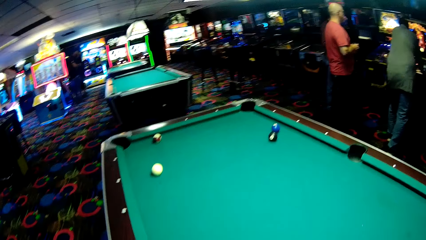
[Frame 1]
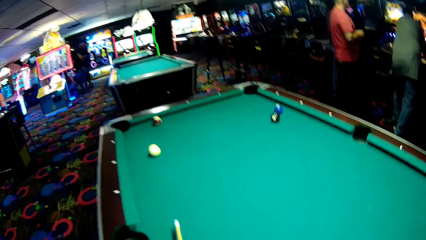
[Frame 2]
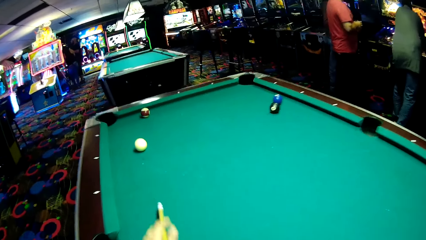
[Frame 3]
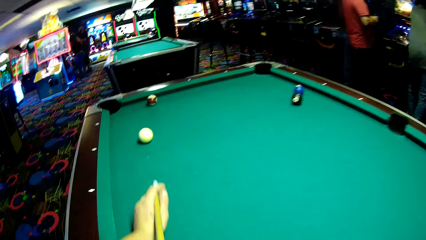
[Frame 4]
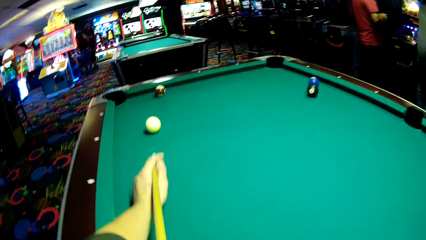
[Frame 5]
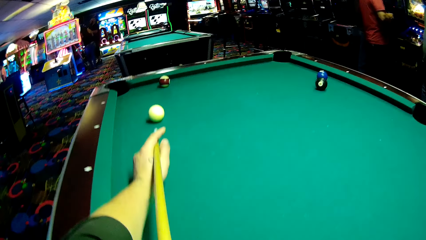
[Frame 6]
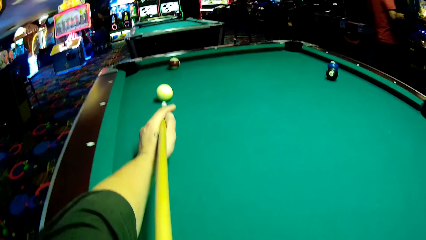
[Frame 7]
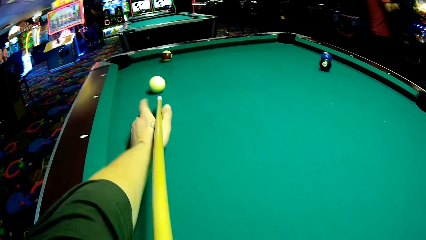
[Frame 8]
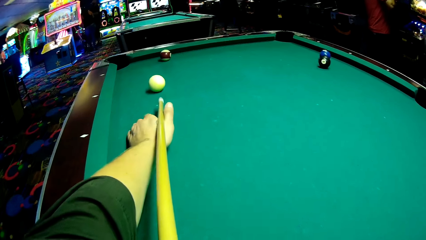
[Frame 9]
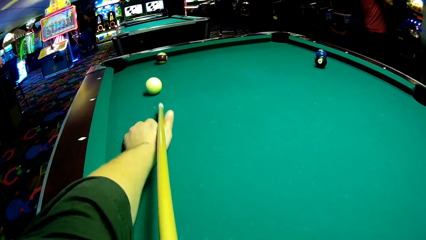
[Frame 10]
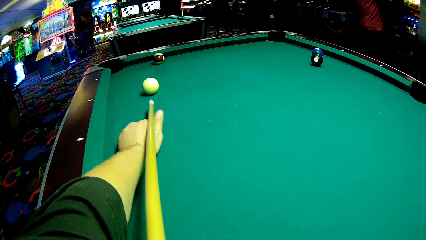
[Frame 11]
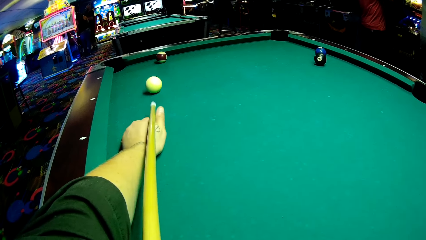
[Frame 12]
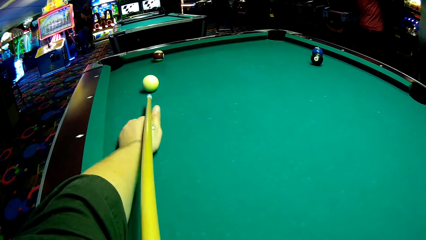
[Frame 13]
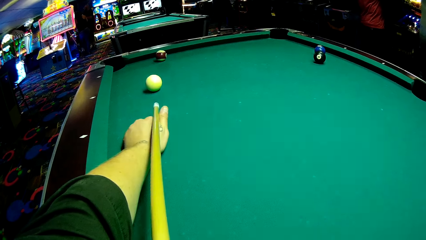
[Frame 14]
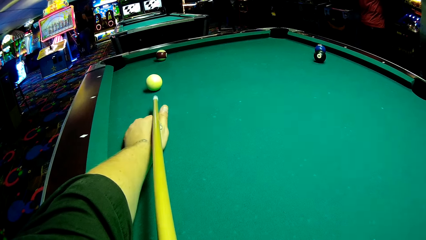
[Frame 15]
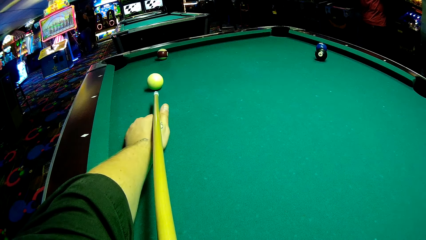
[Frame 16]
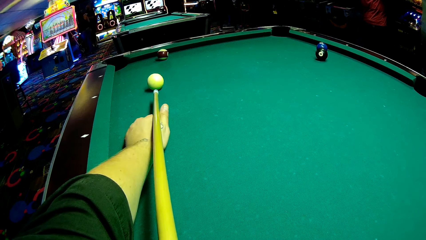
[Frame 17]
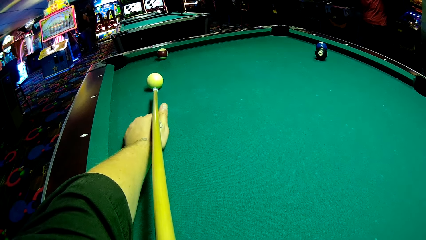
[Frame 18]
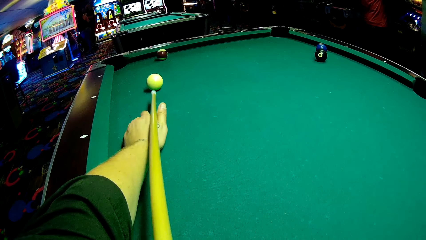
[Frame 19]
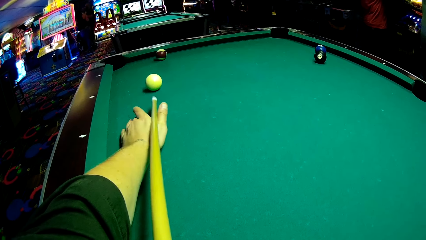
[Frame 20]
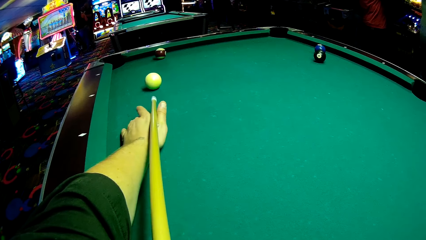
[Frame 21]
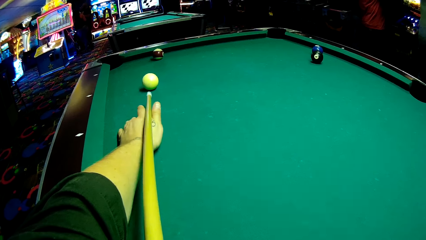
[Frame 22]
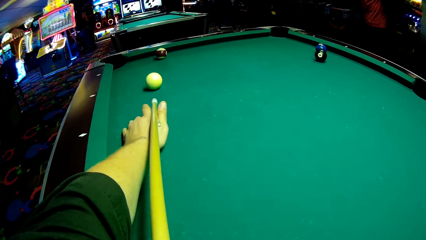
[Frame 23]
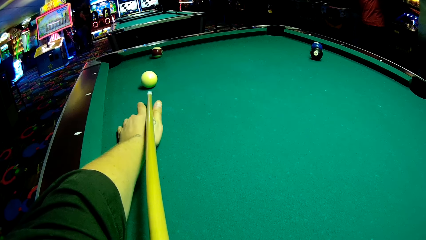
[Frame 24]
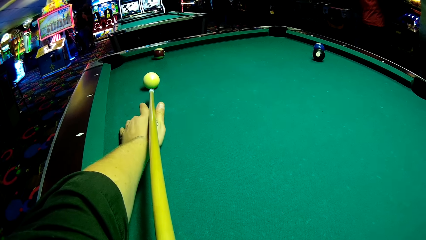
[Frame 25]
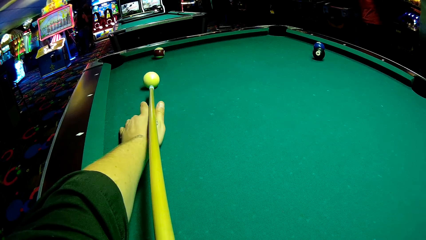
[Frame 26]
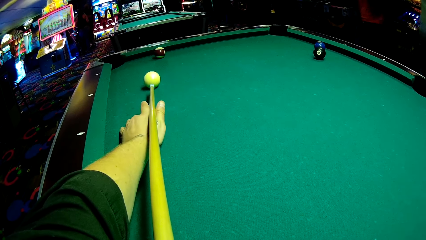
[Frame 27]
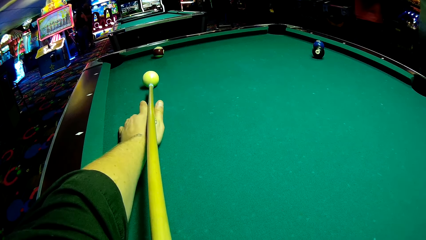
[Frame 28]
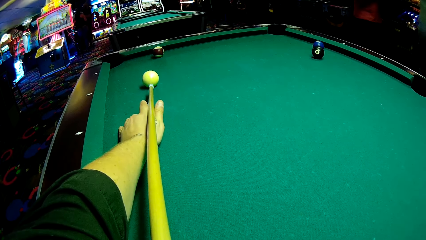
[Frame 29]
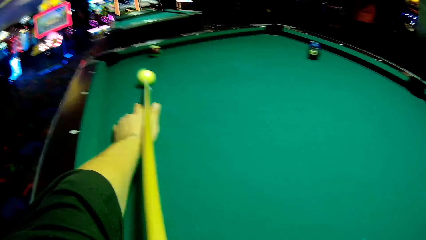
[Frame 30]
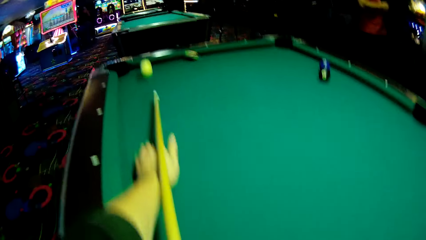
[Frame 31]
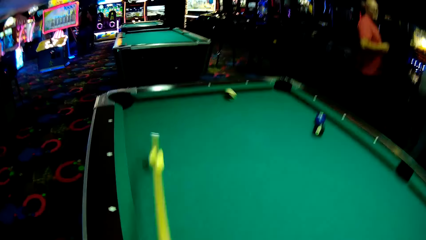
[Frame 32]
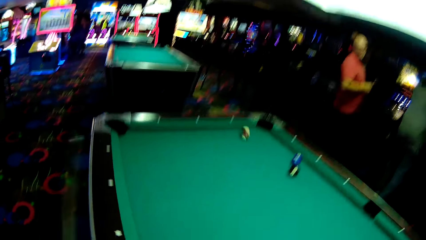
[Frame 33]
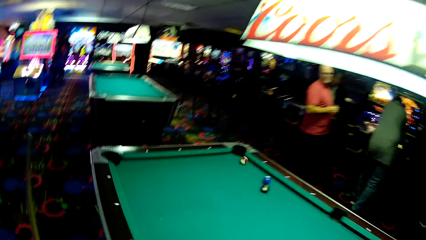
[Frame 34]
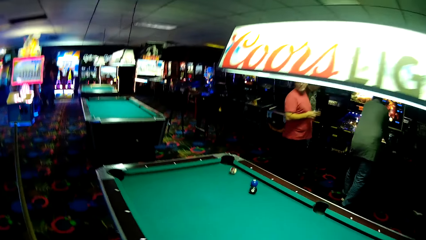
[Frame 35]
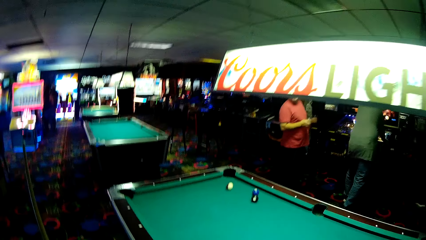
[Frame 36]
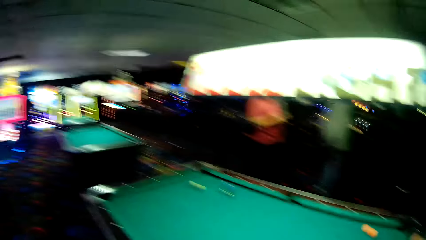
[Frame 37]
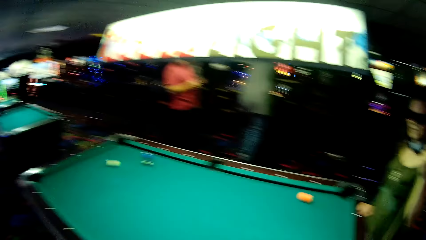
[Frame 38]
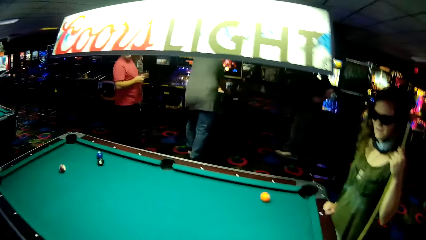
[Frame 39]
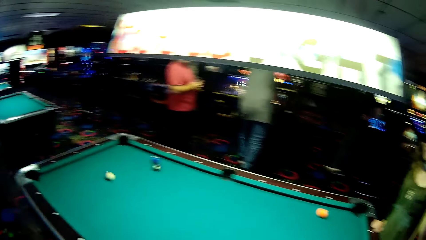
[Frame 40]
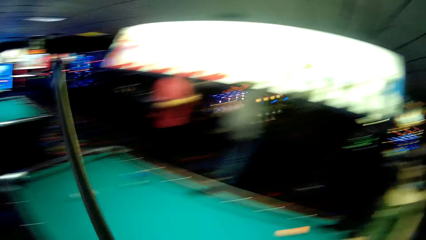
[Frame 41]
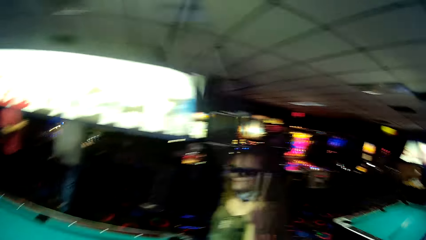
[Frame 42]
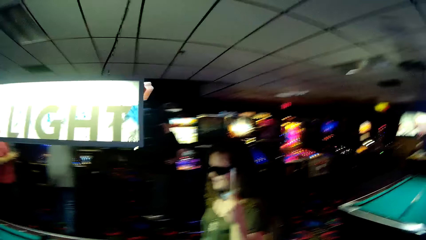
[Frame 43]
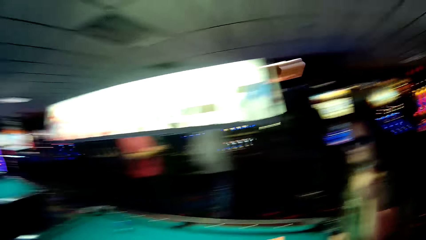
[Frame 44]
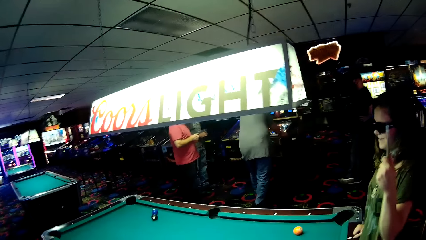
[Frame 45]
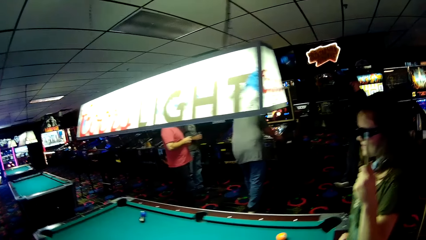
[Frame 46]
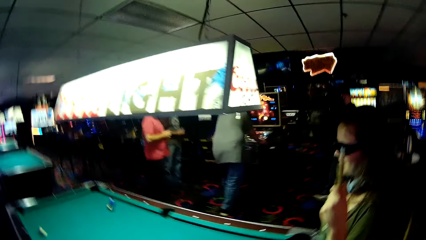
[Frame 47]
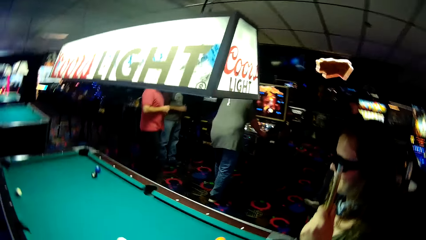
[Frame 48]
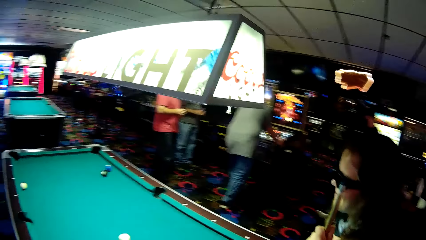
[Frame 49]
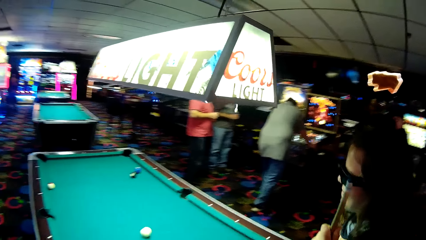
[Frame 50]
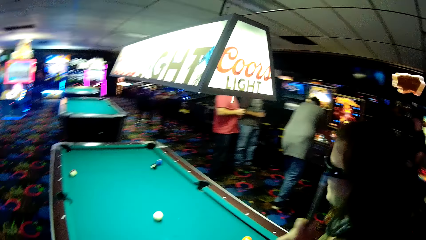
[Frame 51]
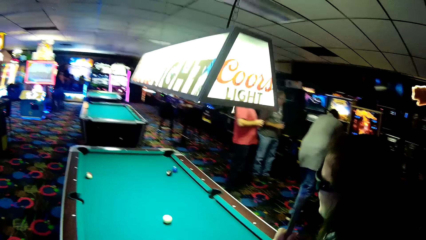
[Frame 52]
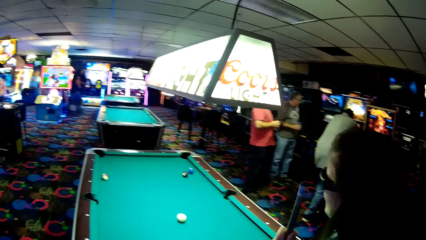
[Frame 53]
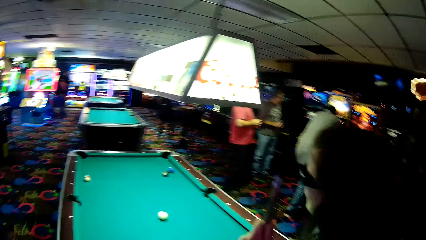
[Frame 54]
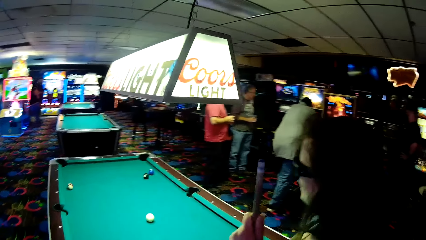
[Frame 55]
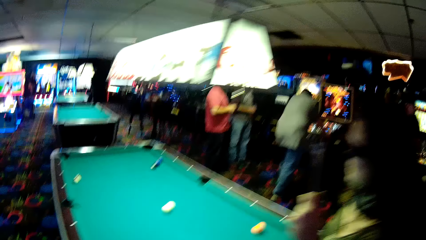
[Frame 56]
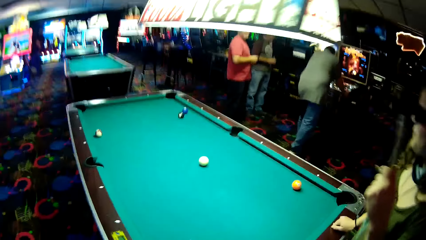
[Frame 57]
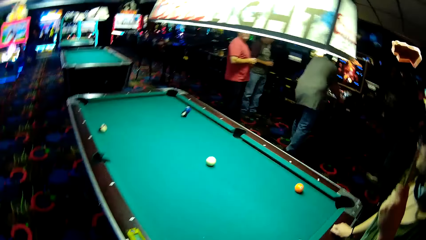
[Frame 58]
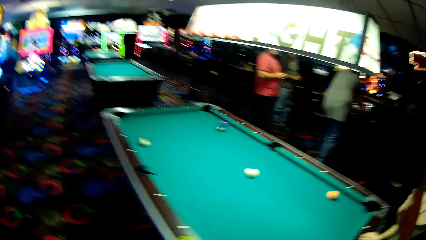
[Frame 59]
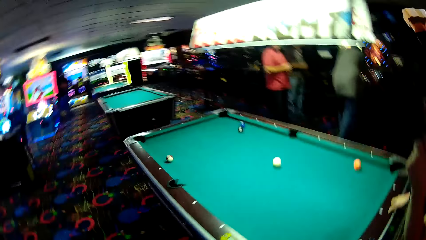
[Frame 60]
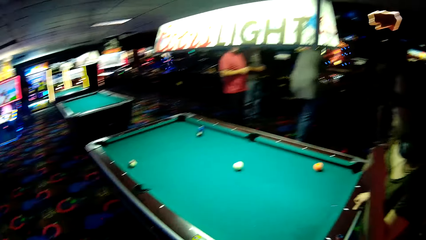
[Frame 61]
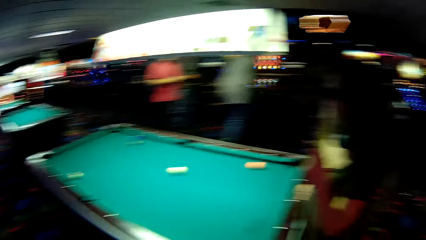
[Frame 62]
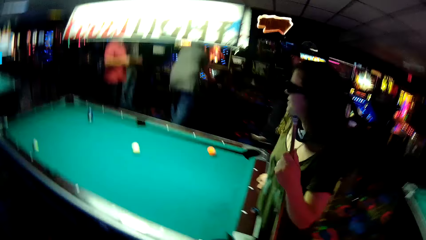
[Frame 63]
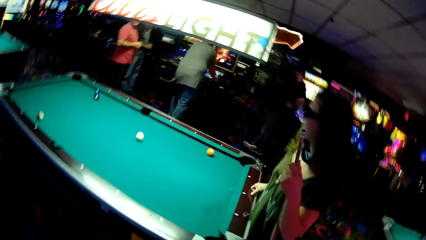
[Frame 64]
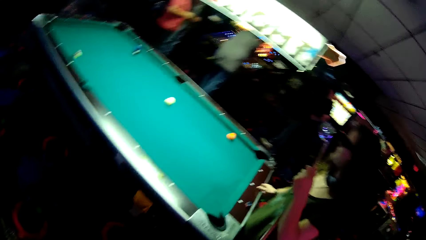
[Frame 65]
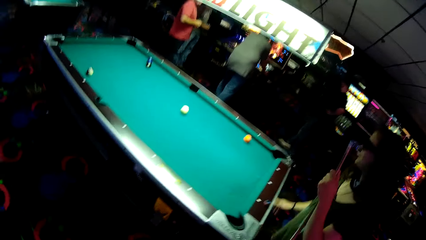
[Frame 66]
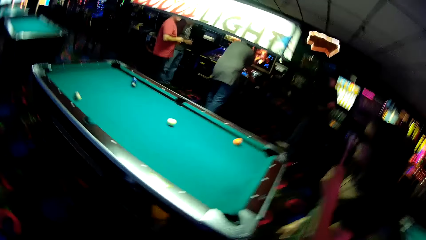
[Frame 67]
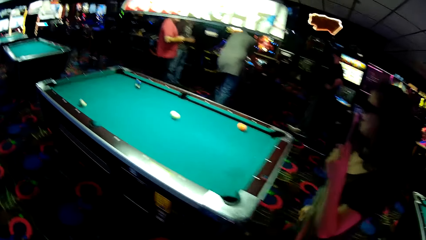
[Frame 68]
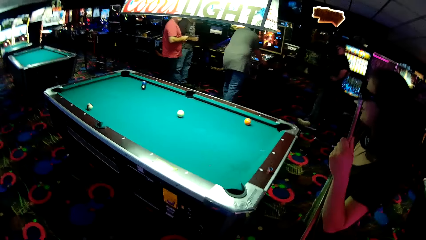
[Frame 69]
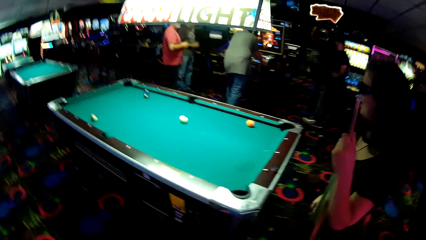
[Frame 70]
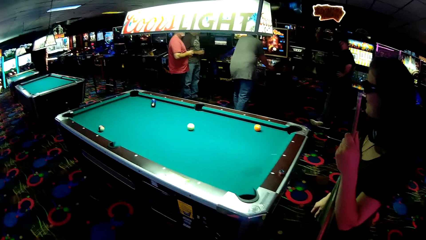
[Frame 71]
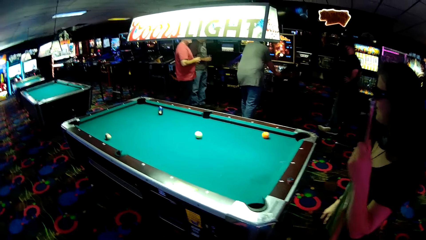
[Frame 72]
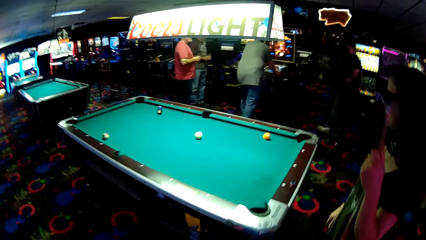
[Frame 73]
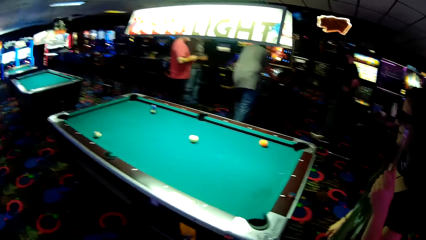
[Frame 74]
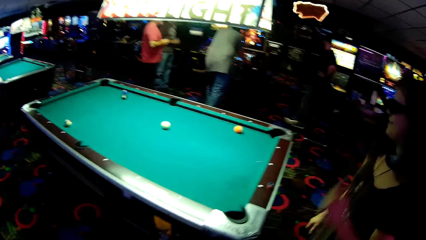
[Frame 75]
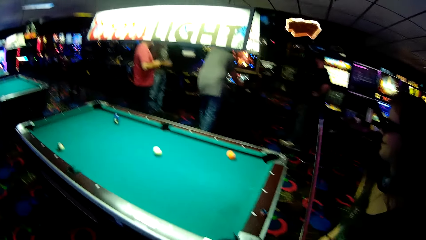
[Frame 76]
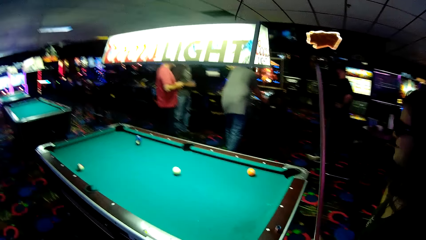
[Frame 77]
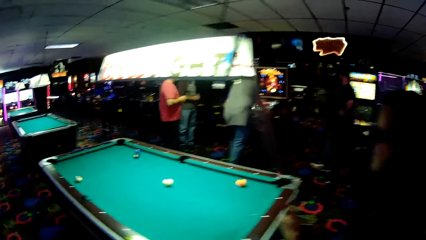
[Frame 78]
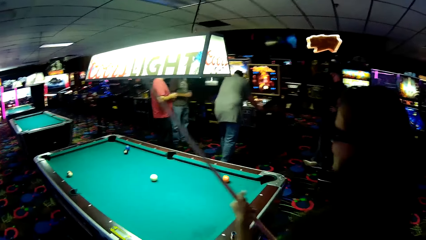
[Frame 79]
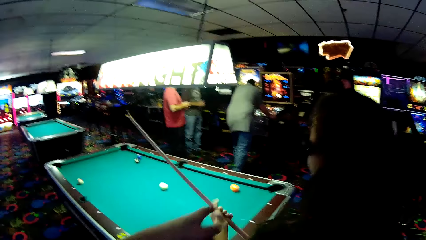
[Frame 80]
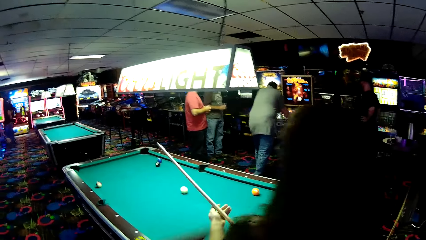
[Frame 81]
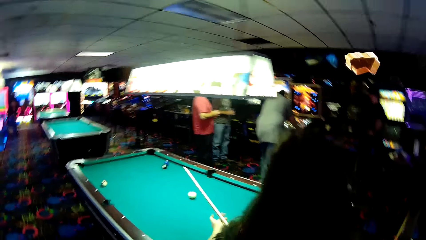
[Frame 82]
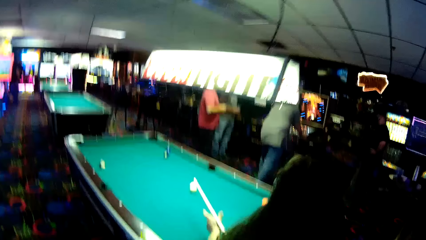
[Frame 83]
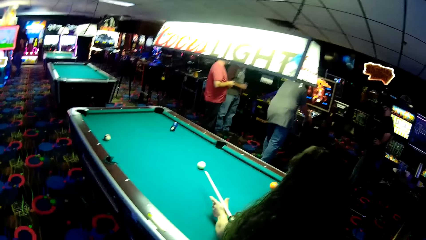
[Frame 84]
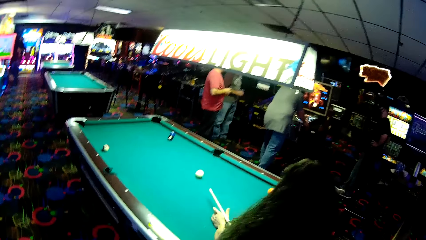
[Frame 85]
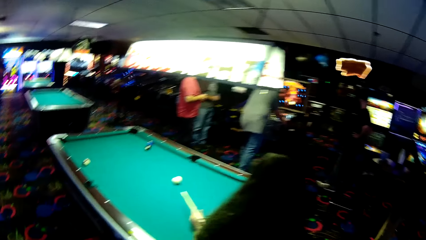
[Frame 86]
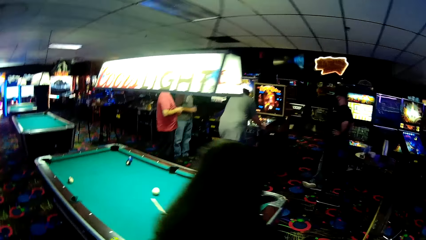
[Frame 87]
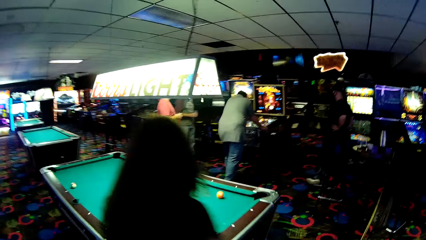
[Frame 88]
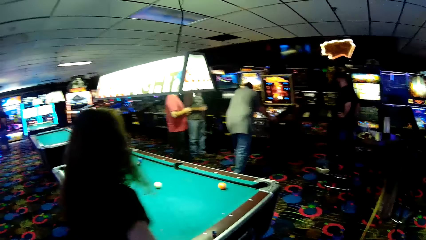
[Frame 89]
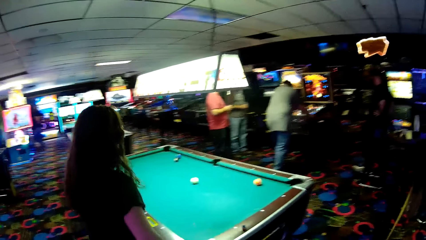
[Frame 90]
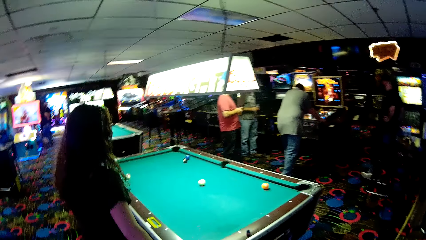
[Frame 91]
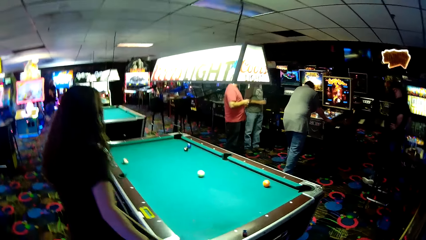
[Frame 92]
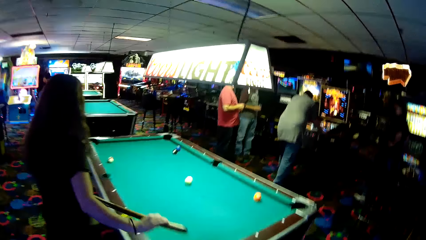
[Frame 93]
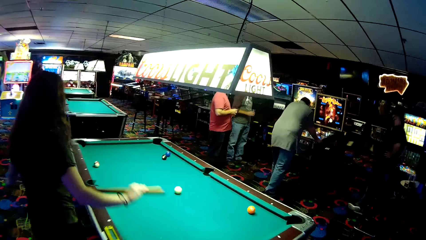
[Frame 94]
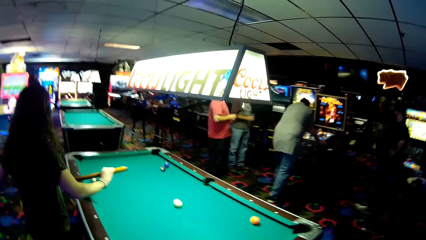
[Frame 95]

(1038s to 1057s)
The camera wearer holds a pool cue. They hit a ball. A woman plays a pool game. The woman holds a pool cue.
